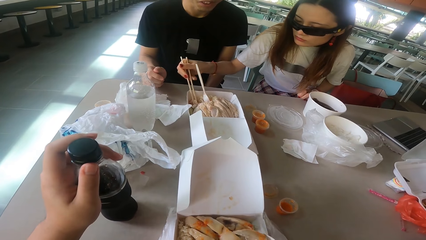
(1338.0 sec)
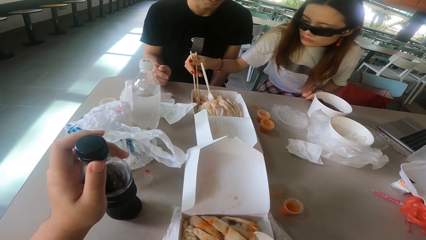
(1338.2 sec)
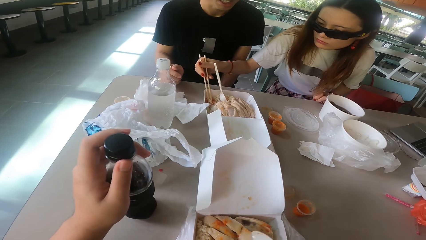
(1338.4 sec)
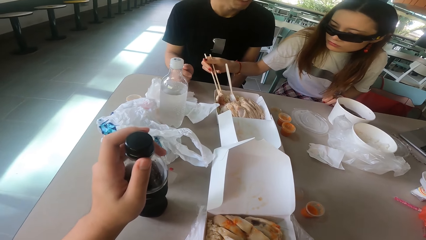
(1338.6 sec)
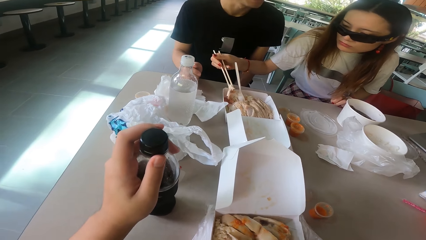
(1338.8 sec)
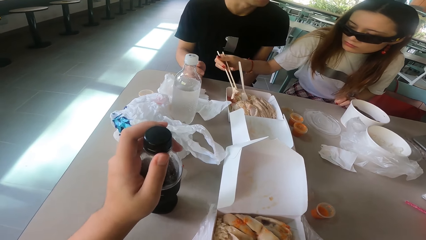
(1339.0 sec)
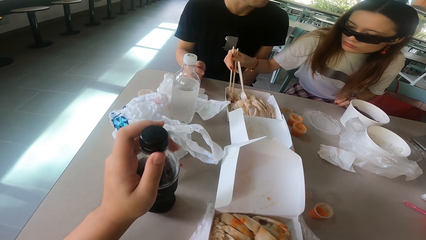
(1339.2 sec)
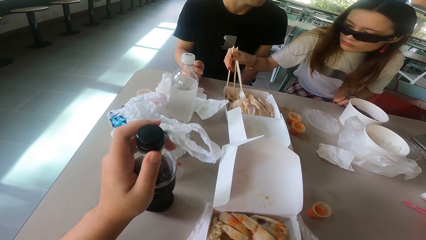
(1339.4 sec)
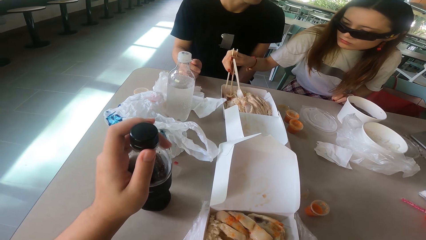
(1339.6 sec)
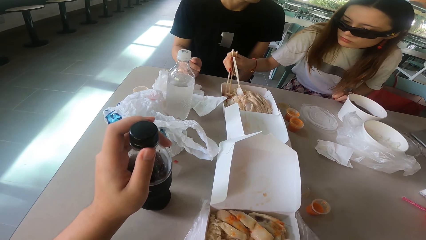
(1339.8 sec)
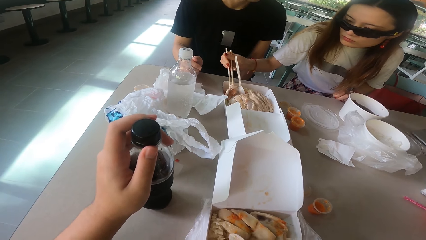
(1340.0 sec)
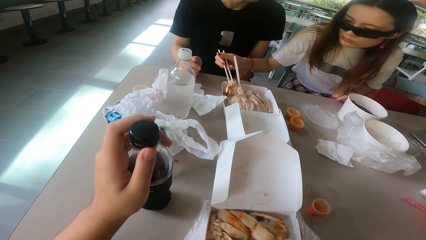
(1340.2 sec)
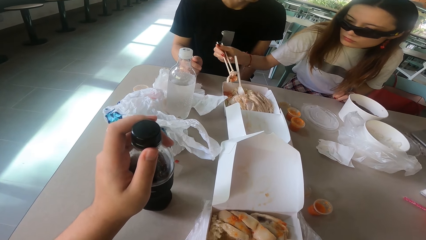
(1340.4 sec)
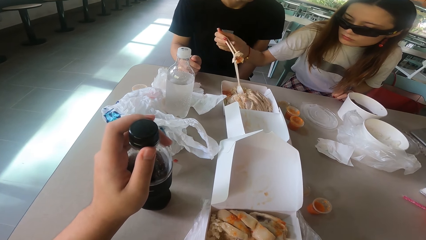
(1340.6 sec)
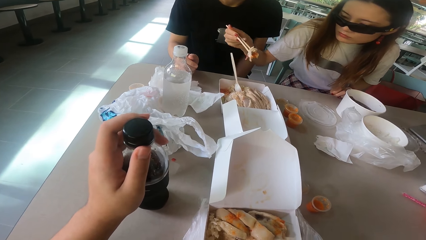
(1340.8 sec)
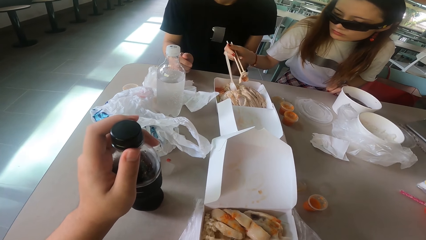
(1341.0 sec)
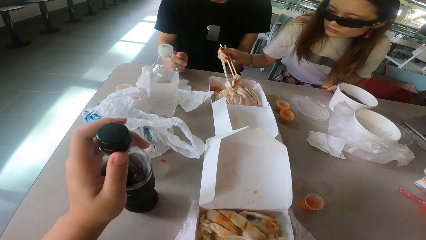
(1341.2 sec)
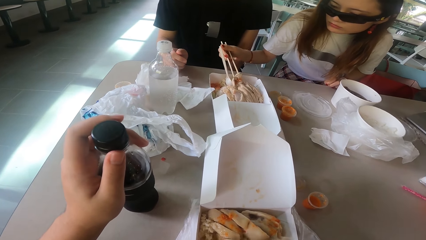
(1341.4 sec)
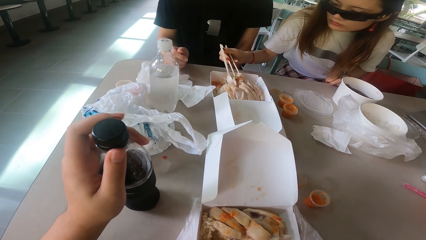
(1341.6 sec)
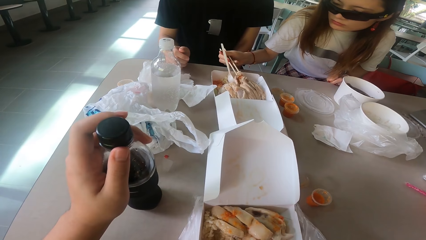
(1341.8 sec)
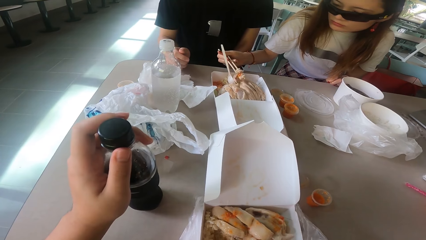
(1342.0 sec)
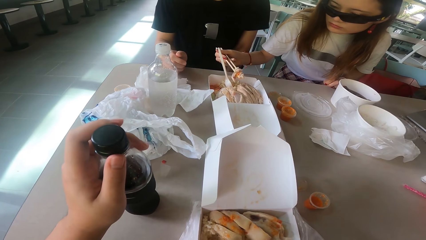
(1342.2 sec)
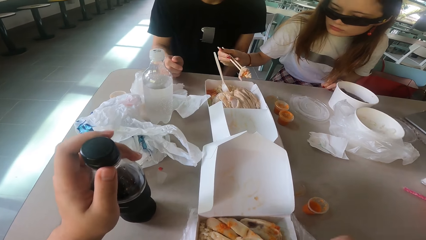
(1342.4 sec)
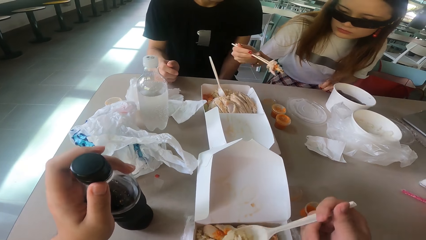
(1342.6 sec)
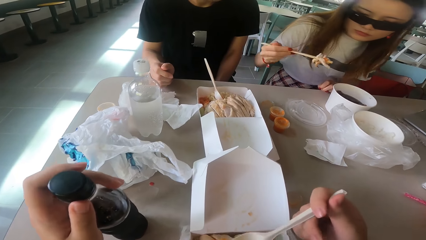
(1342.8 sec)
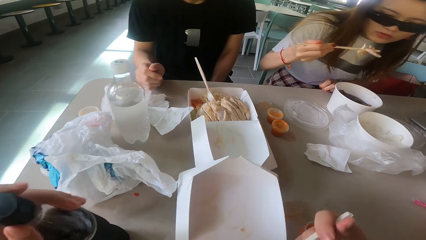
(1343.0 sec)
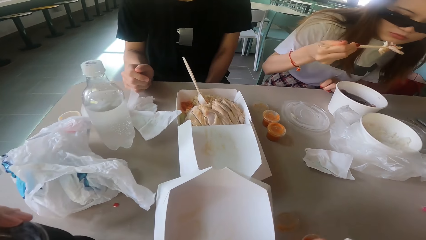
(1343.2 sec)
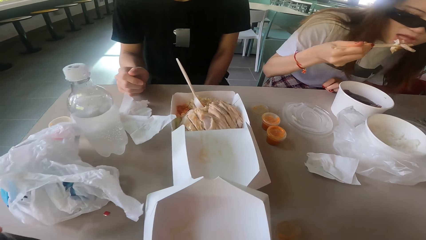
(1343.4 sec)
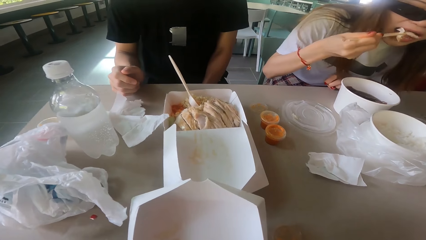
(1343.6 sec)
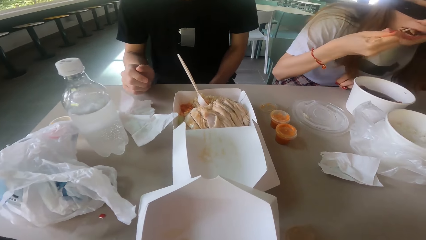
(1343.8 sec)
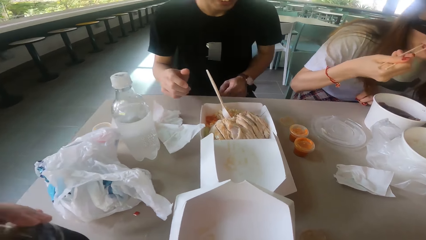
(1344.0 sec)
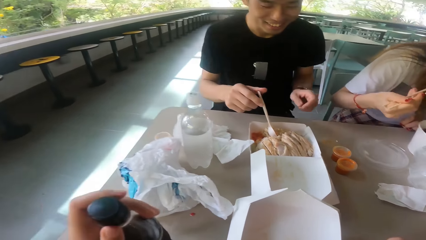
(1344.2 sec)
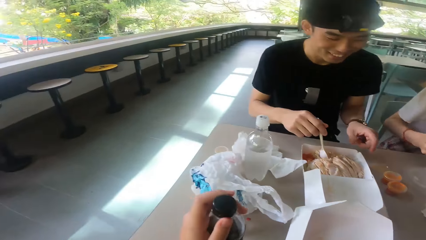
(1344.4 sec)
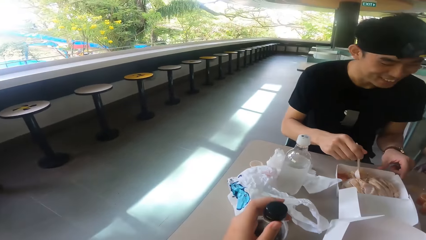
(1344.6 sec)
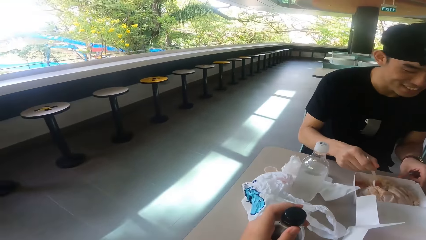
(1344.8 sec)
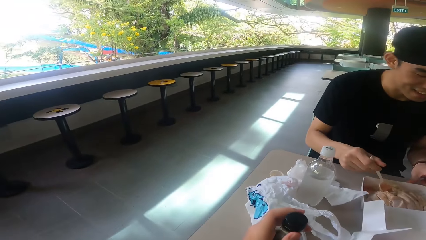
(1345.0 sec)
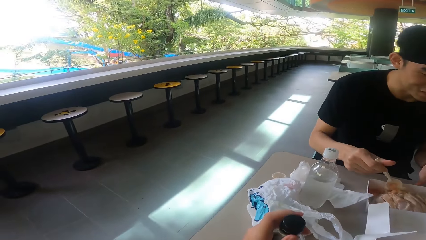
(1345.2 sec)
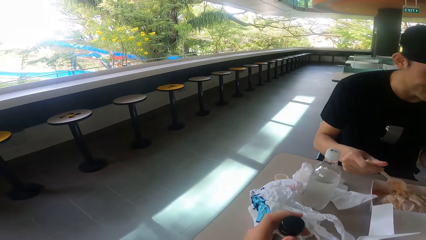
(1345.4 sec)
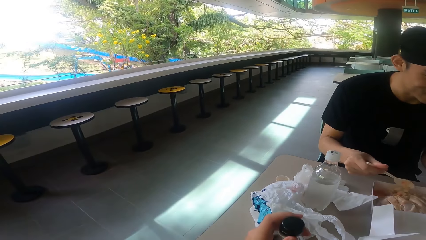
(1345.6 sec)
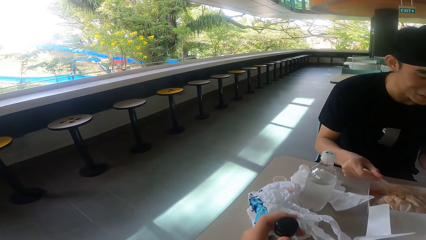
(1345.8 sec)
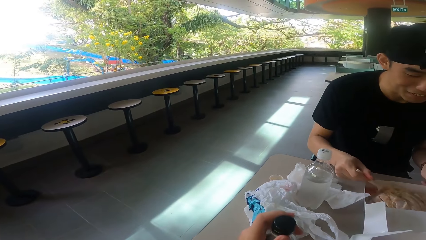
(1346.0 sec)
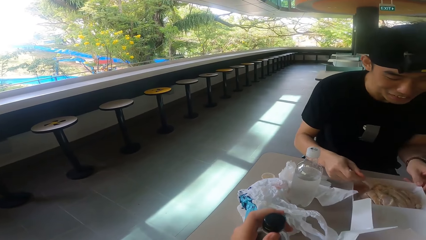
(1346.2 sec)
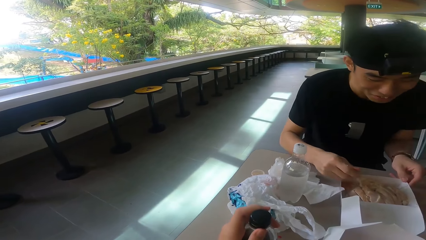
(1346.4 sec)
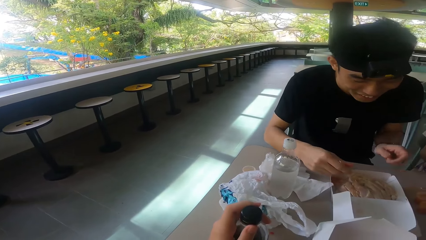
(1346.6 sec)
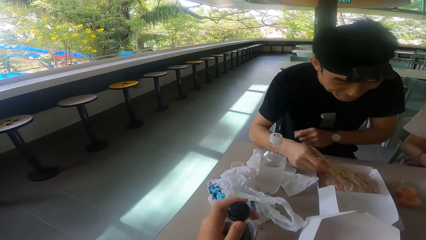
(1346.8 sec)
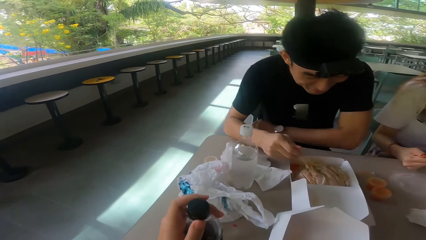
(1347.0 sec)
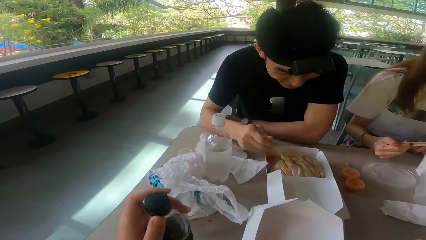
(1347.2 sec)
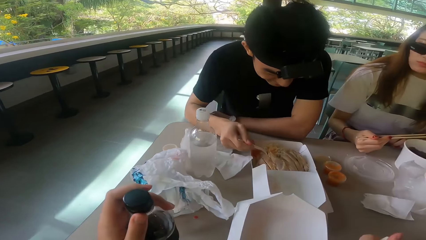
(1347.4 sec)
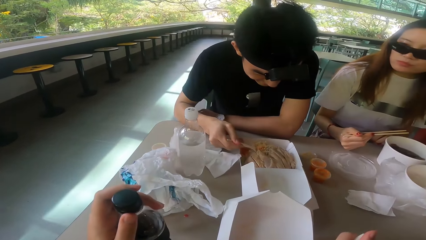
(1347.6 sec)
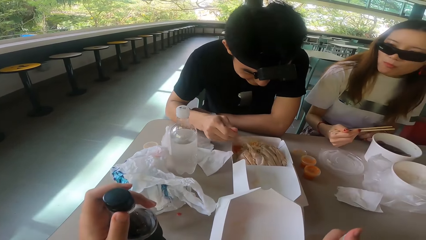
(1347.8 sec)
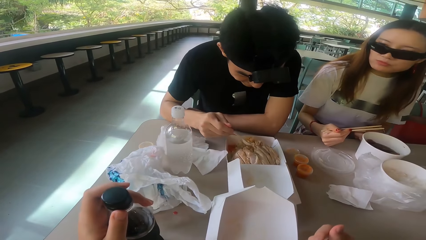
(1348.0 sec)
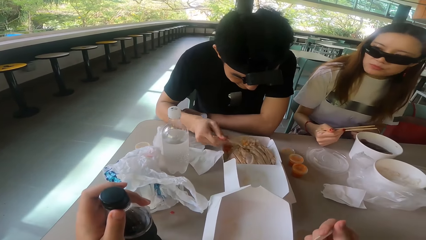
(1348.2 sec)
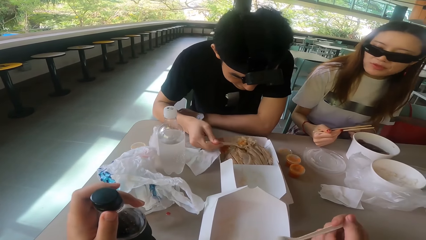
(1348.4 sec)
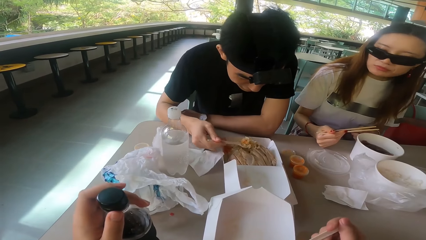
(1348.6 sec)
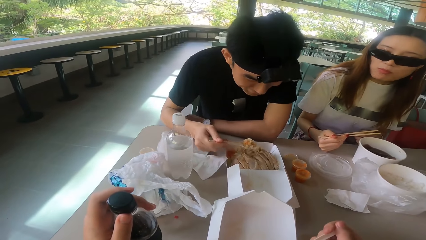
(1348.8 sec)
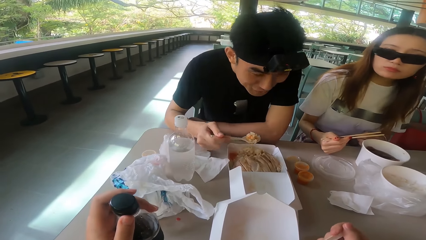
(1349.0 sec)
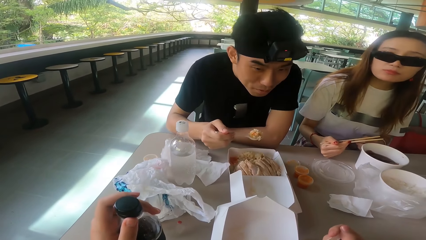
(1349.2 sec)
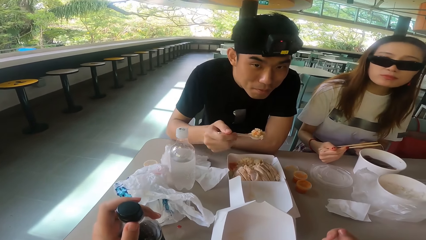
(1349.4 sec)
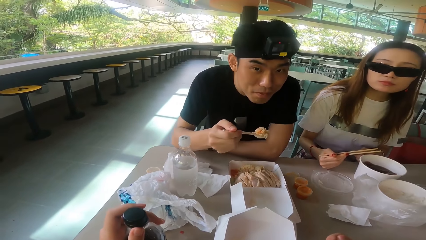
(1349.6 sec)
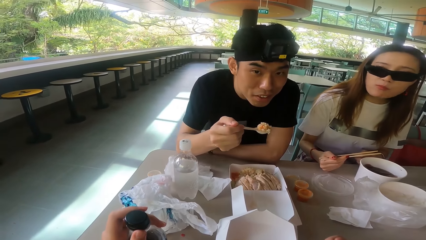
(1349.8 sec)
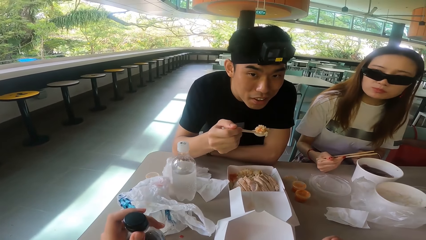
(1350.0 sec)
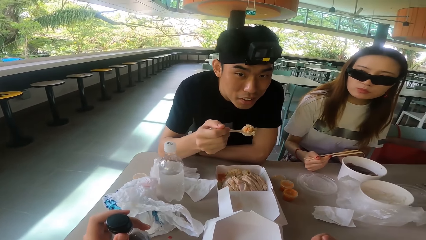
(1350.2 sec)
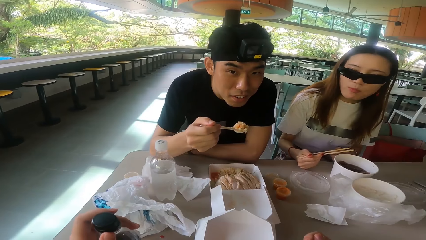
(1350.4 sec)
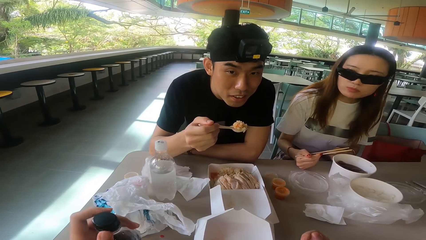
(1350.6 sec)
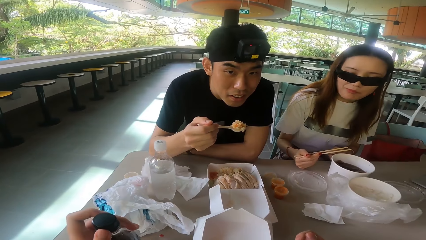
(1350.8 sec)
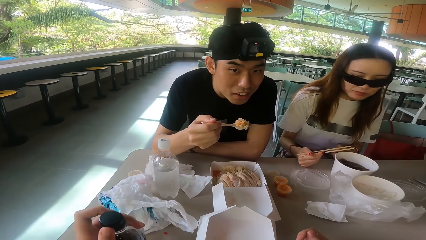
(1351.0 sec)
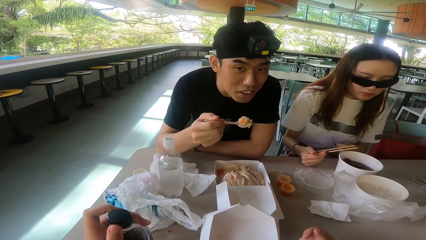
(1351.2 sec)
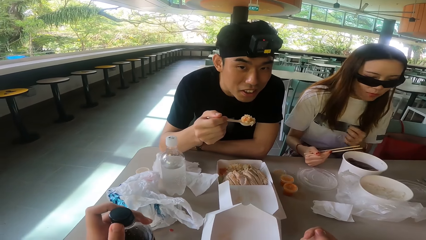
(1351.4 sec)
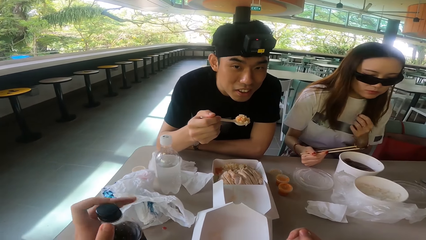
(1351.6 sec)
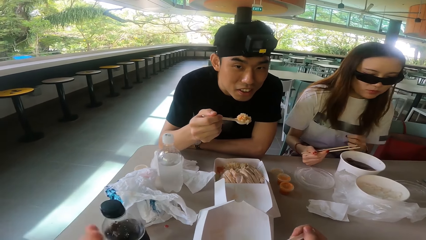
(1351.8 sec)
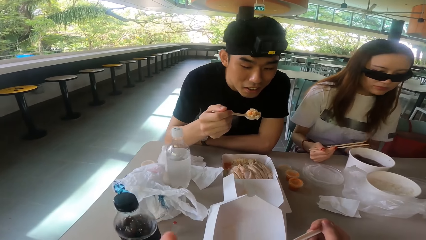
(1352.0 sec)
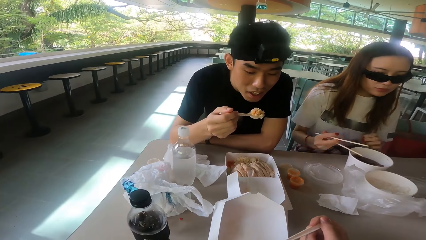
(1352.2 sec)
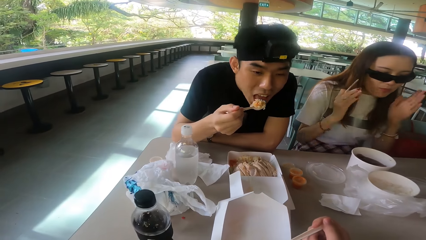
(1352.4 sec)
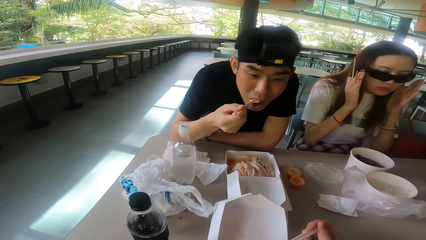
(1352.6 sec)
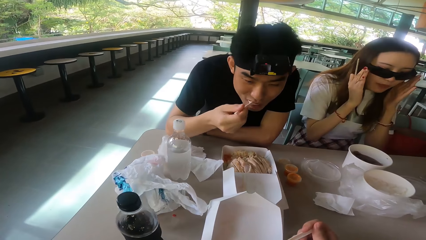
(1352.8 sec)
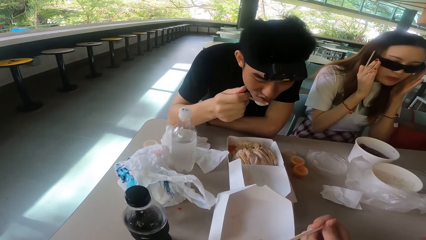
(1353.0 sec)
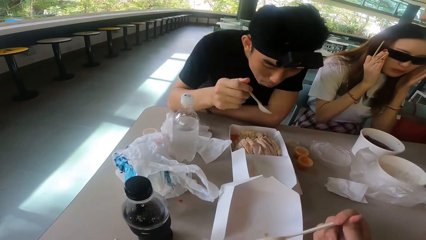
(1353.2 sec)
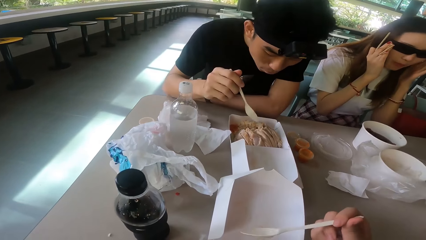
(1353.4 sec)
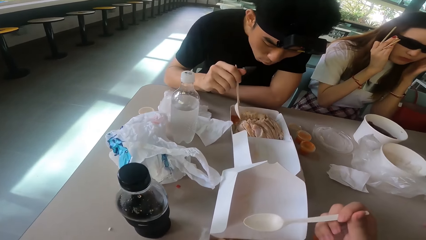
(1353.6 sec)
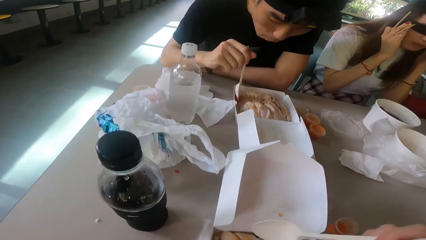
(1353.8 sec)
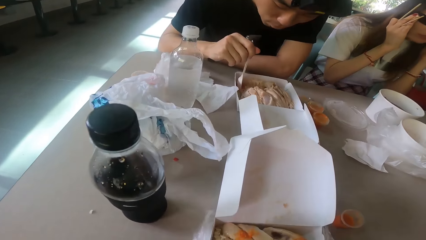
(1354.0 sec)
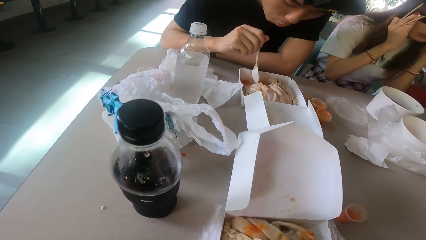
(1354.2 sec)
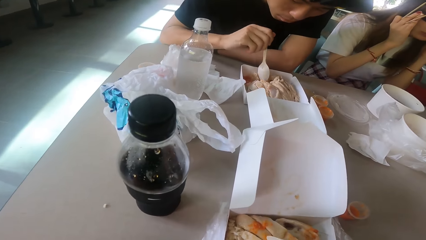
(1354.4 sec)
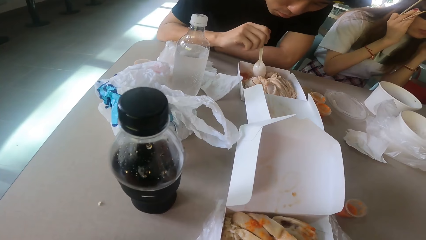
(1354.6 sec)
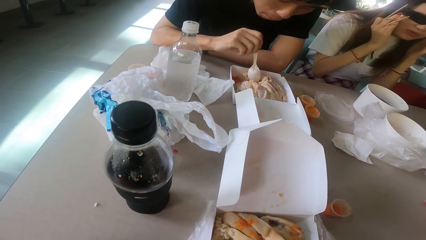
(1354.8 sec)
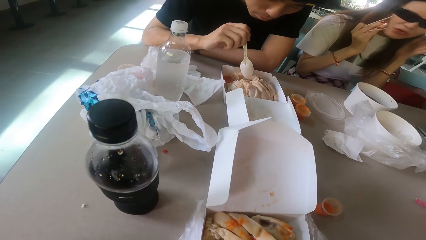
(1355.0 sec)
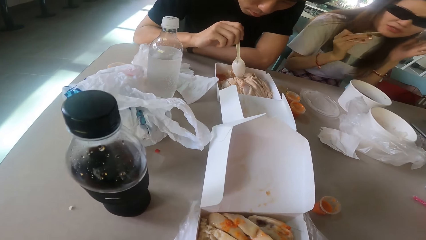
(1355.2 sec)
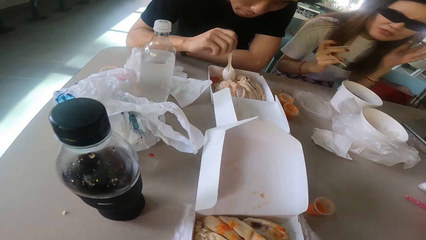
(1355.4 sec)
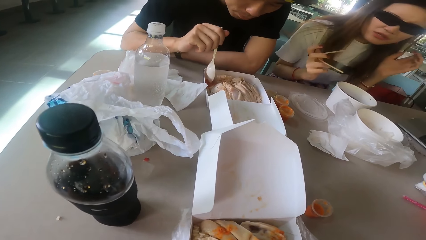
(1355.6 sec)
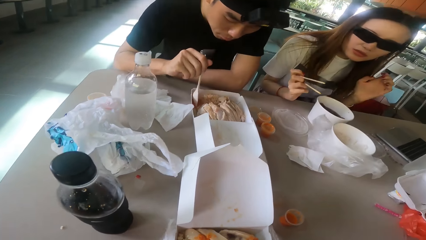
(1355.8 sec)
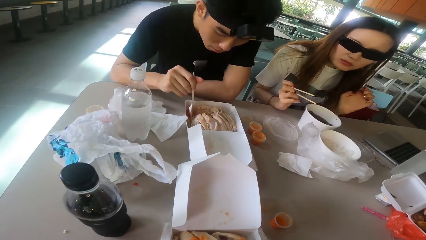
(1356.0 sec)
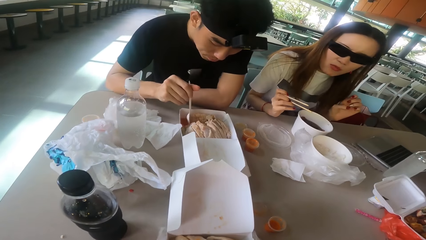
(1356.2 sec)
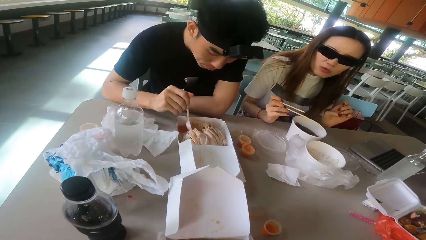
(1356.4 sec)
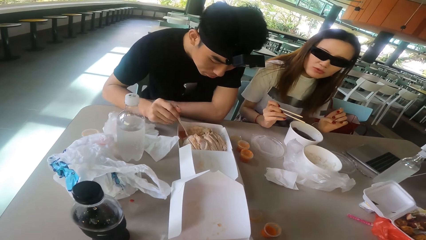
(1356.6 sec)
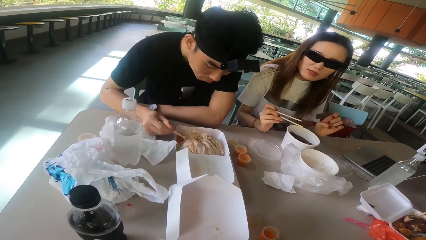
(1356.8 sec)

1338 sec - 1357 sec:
A woman eats the food. A man scoops the food. The camera wearer talks. The man eats the food. The woman adjusts the glasses. The man scoops the food.
